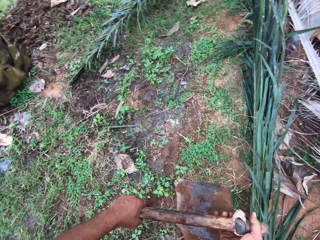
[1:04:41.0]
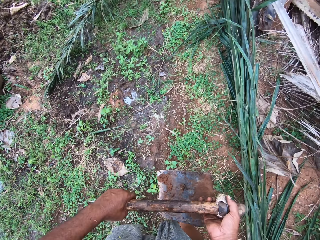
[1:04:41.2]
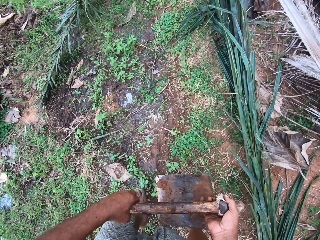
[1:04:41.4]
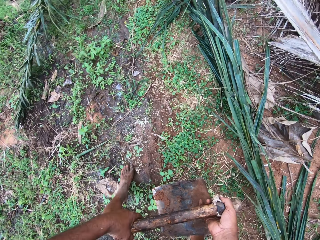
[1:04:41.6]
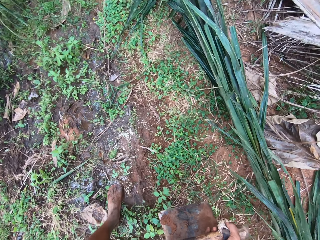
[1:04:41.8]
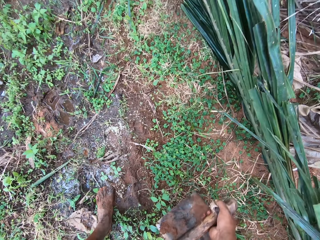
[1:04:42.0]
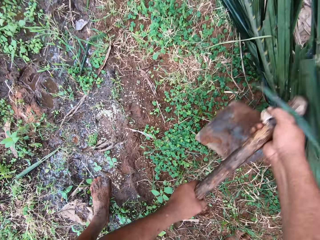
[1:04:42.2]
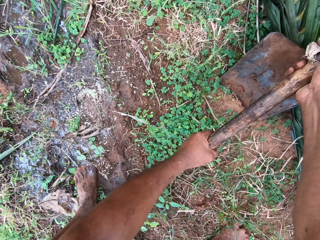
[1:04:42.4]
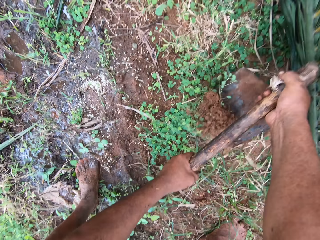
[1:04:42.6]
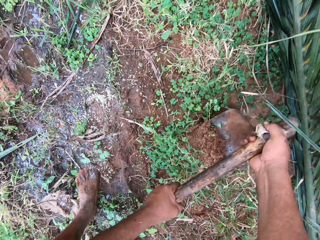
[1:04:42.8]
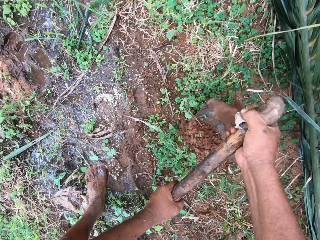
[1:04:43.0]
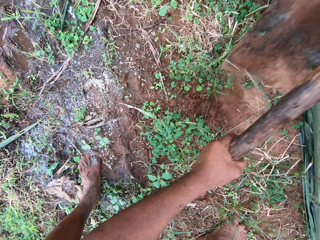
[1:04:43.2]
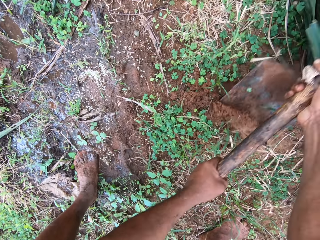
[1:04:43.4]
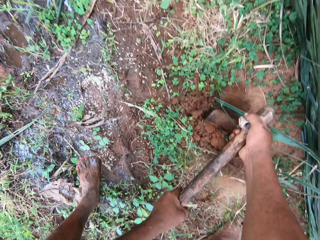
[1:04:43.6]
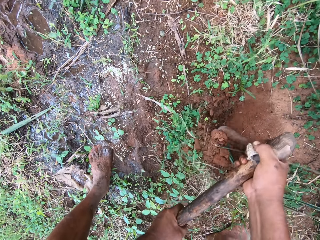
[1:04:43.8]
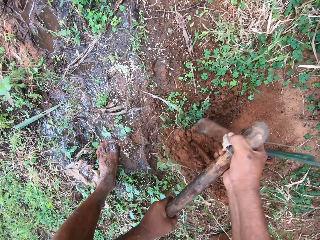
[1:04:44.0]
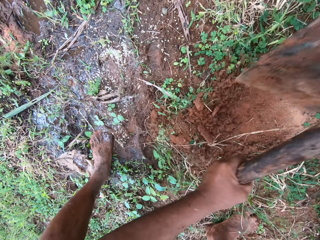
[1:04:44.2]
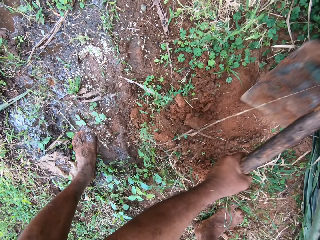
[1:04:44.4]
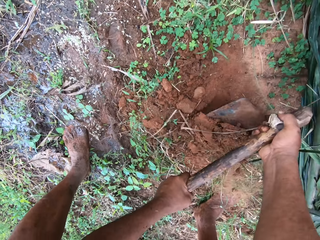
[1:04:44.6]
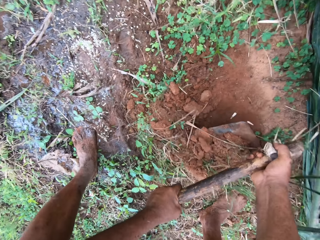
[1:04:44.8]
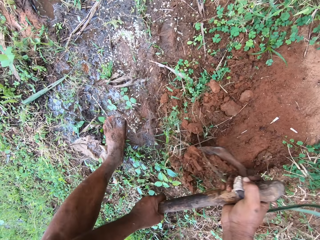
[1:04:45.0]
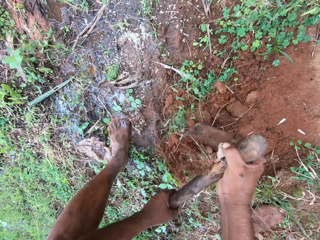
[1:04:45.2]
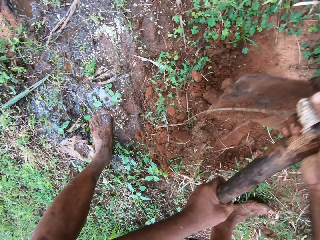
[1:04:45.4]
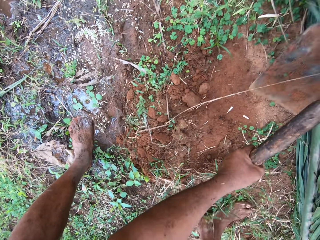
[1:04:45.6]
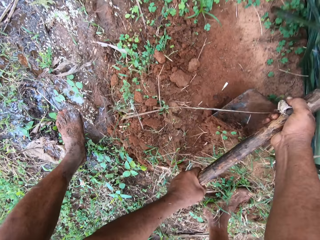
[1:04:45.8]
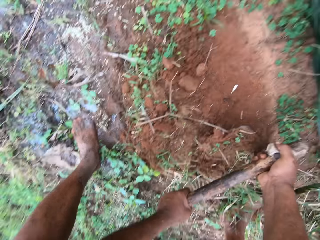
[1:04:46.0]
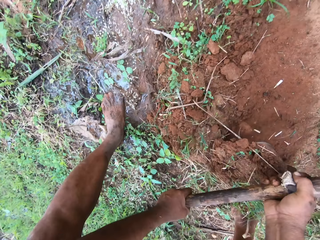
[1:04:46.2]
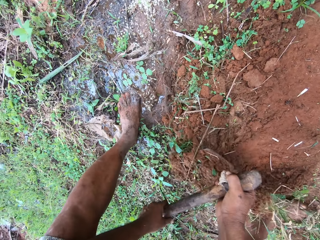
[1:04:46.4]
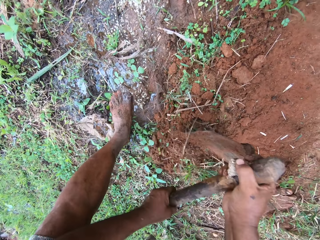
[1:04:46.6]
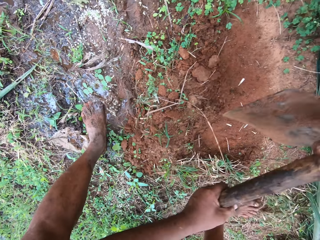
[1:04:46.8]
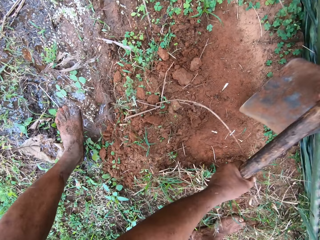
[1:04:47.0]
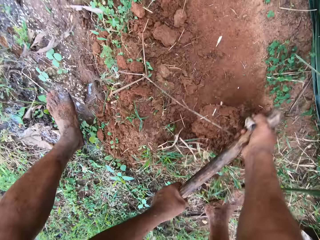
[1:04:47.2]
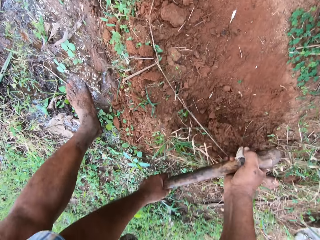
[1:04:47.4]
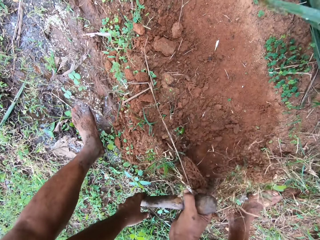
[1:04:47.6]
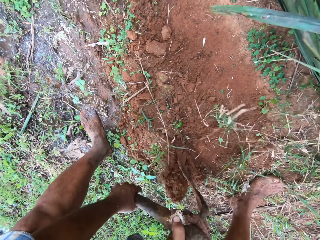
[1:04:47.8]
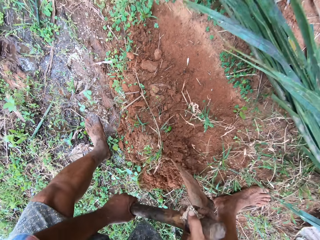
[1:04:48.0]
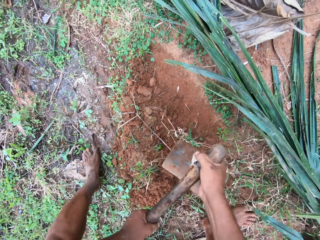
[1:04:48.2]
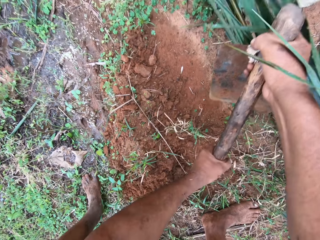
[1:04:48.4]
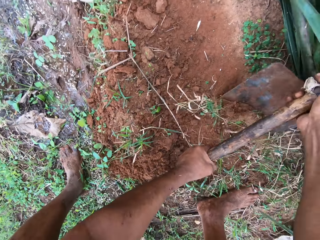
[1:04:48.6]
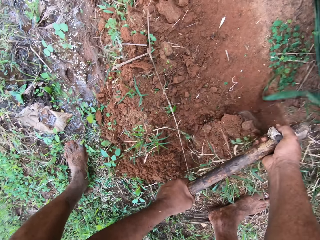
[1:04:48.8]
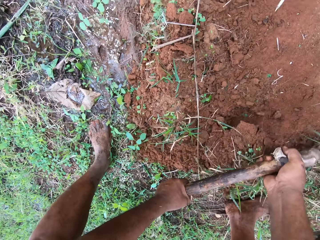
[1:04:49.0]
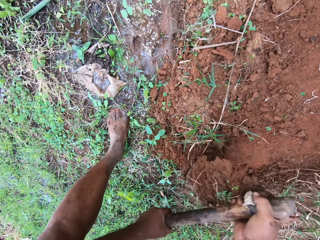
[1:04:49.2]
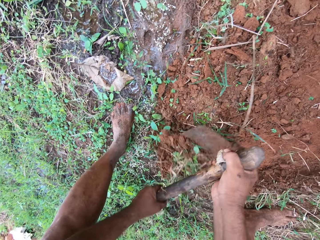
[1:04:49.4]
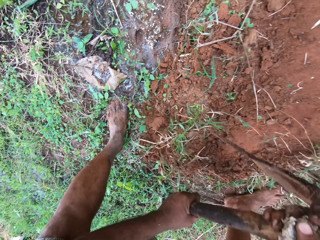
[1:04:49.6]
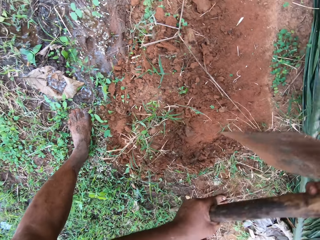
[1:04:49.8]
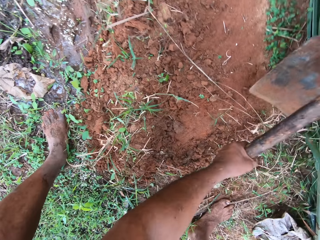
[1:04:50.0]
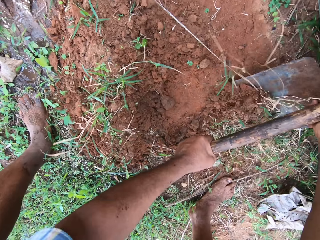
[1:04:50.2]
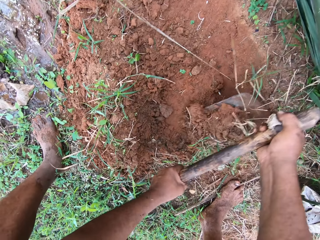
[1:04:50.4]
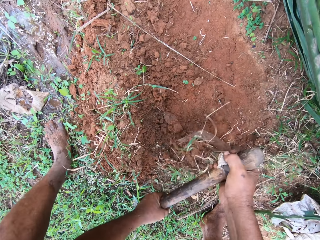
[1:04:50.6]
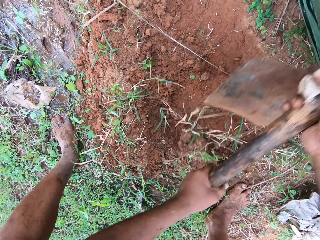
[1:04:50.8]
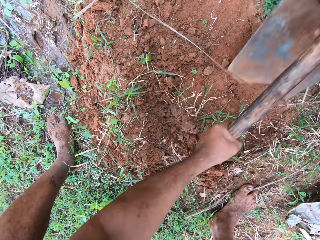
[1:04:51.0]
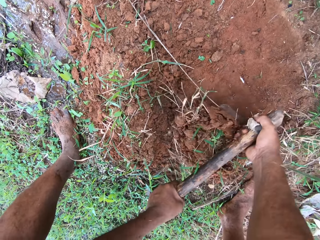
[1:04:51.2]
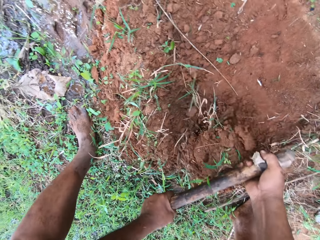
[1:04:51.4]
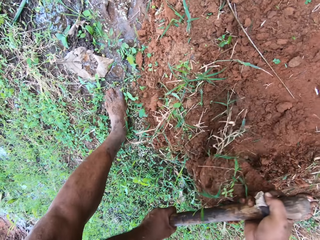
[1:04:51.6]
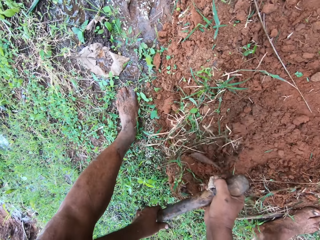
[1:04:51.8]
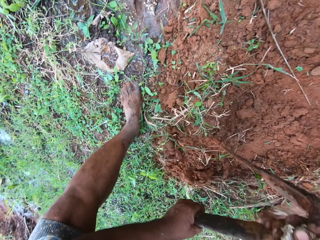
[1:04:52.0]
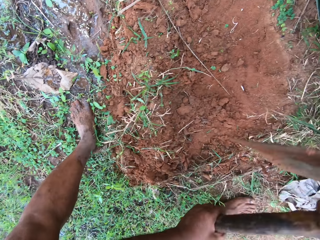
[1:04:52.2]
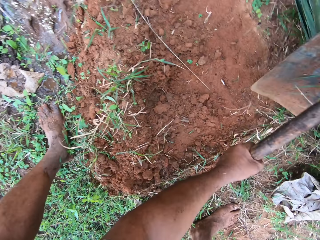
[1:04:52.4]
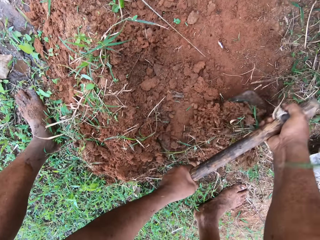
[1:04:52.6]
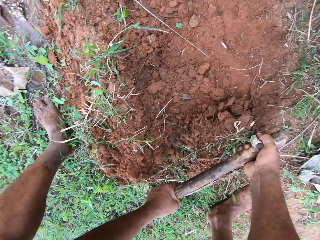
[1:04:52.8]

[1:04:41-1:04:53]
The camera wearer hoes the ground with the hoe.

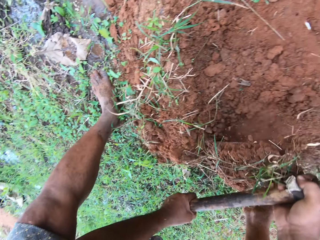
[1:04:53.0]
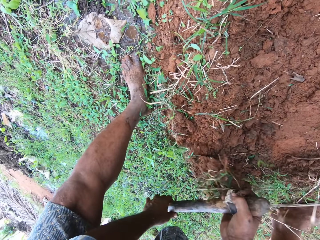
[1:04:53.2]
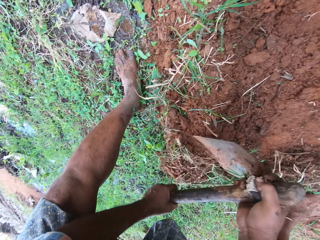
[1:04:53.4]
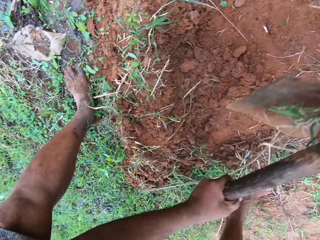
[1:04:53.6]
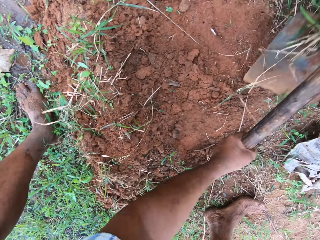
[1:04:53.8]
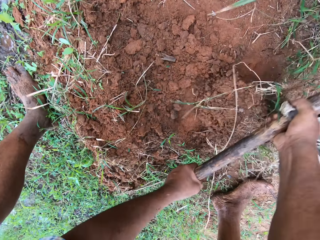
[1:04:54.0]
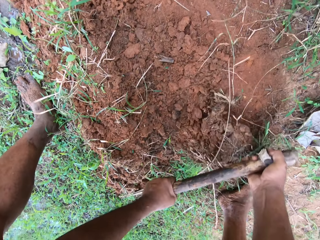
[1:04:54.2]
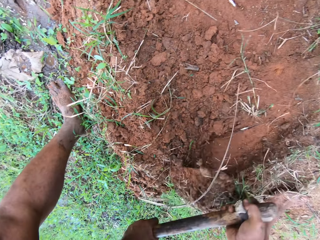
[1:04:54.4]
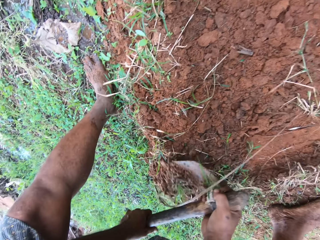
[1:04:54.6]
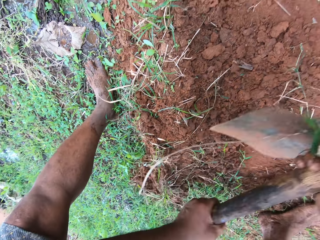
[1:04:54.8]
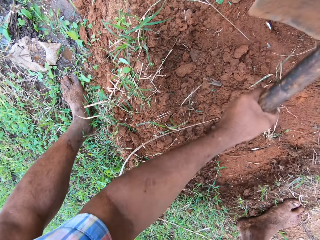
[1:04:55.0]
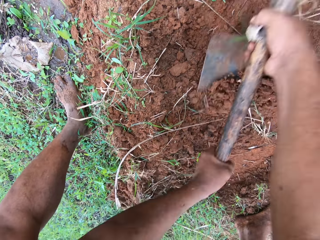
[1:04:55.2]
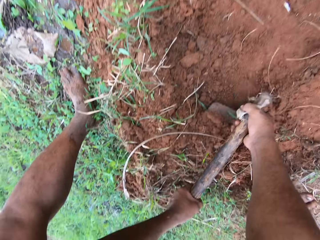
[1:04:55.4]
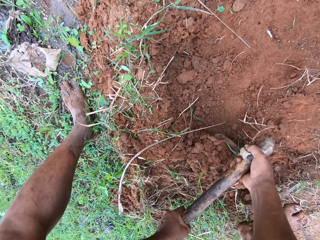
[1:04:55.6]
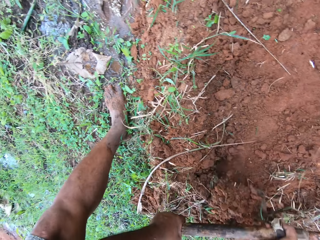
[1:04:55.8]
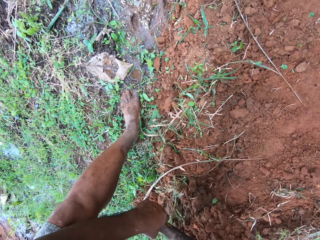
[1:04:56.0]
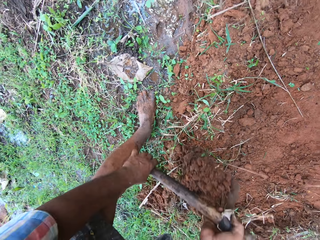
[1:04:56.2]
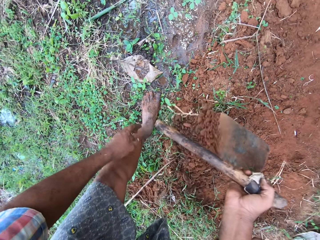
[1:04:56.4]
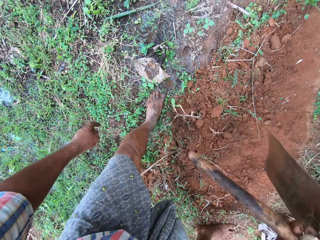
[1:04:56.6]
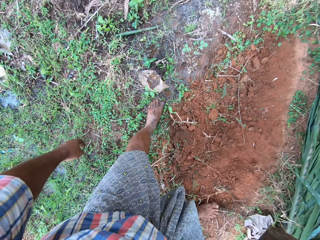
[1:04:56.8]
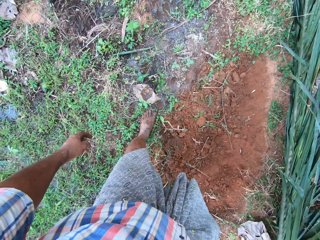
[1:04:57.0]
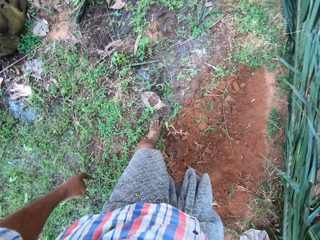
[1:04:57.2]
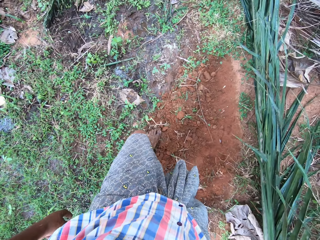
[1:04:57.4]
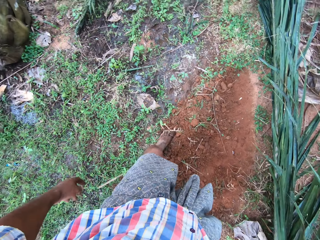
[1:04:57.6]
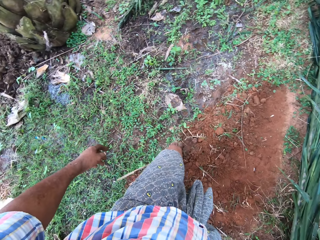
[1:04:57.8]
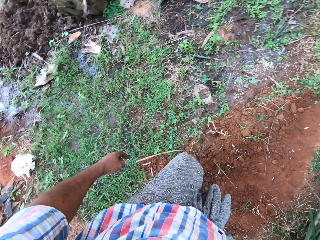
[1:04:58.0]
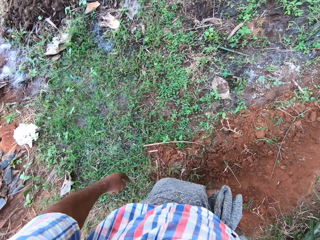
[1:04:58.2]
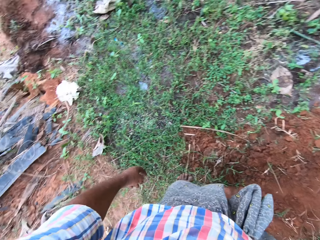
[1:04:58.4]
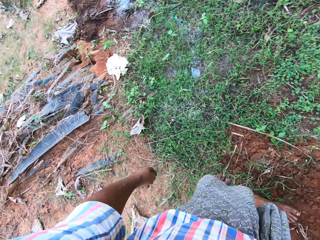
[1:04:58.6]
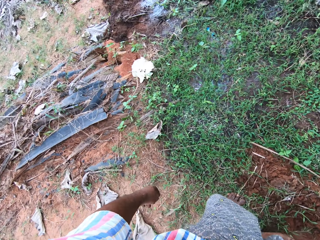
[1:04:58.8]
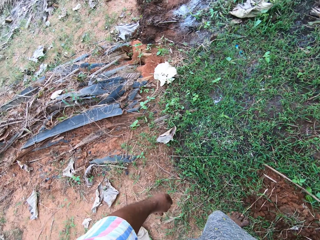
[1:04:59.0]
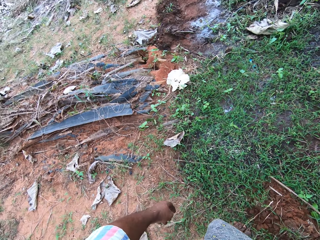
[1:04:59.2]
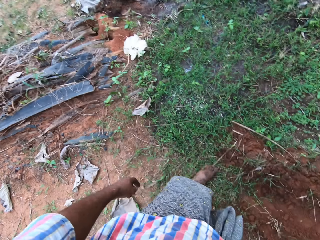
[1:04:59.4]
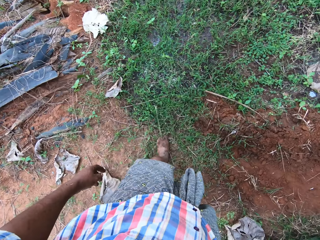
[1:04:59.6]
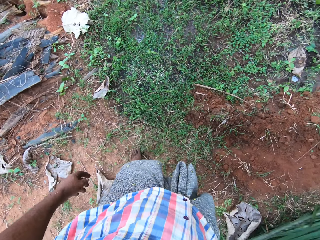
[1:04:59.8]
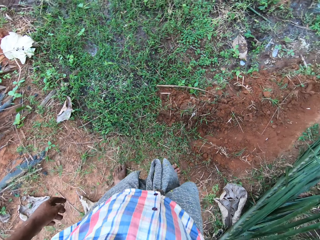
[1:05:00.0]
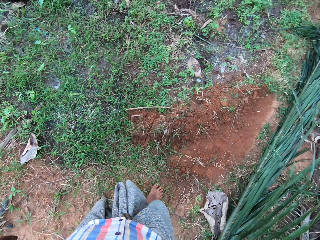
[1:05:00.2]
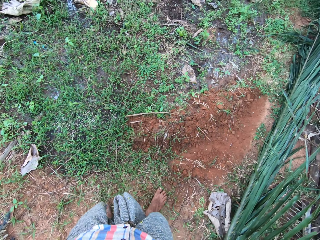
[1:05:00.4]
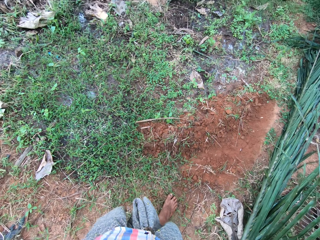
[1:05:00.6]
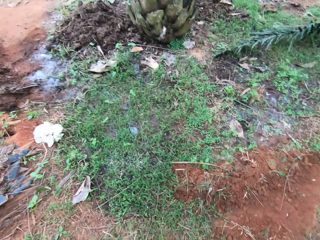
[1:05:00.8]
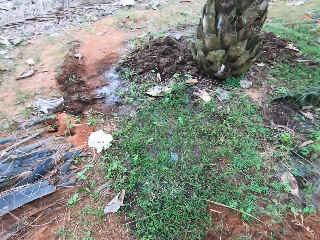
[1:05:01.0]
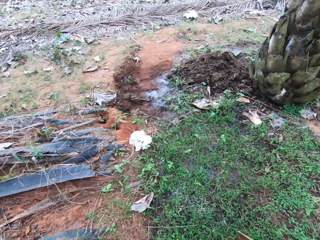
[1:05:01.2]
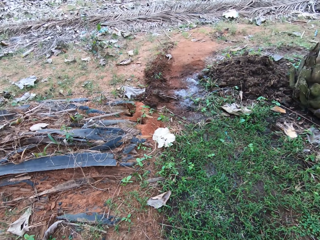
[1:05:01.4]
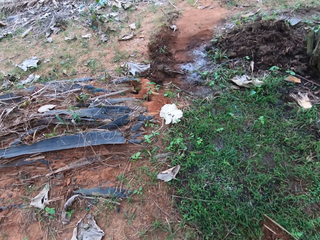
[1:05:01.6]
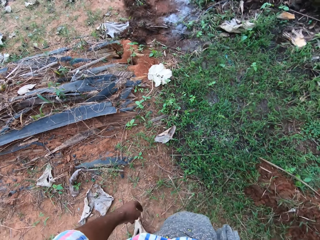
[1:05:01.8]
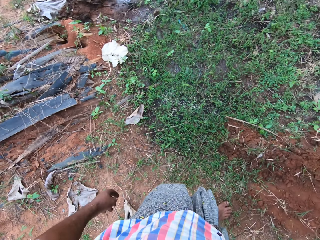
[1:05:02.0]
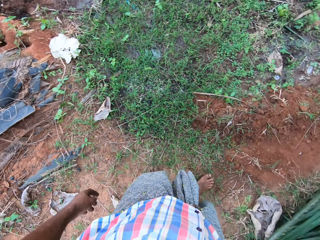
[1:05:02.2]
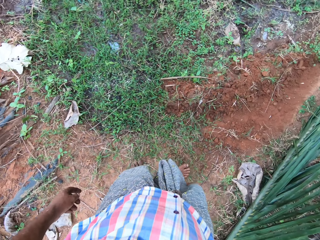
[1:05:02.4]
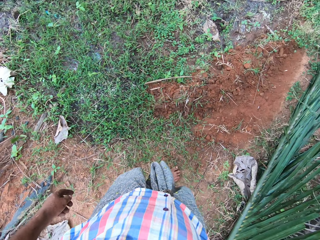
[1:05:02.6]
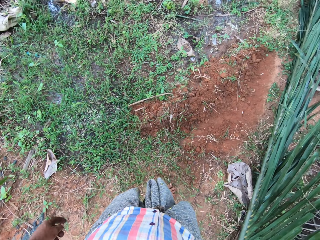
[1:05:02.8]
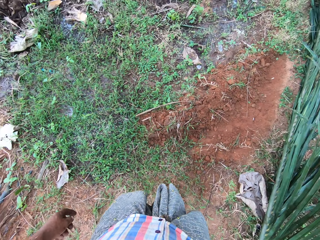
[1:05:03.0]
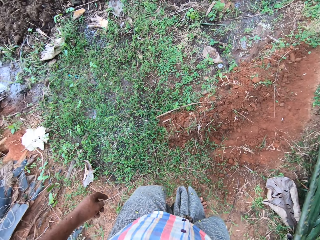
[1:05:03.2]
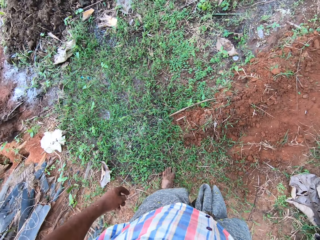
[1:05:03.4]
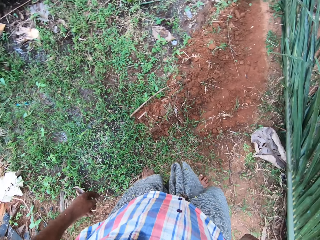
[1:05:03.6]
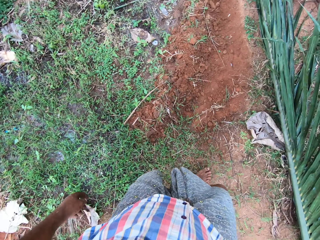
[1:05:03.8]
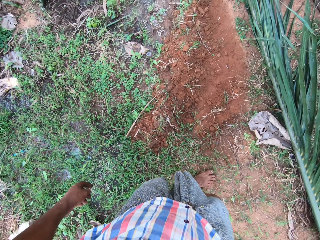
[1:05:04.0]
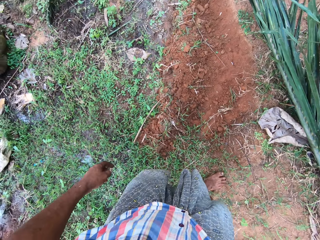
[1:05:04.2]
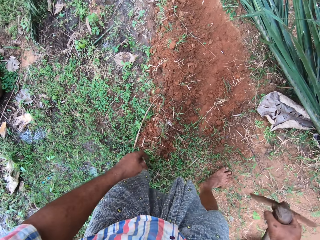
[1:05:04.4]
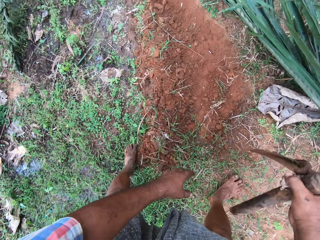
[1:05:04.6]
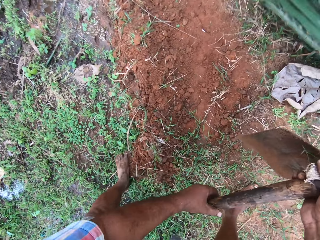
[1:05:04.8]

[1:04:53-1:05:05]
The camera wearer moves back.
